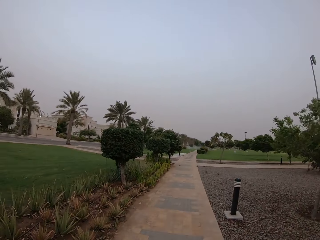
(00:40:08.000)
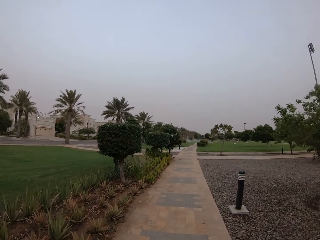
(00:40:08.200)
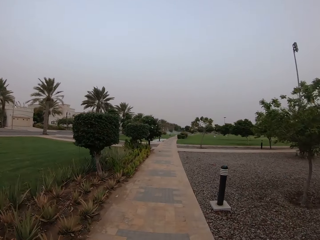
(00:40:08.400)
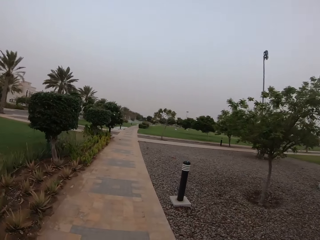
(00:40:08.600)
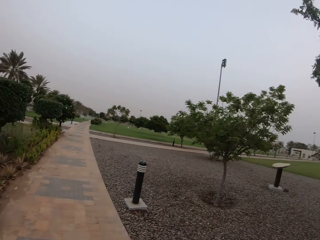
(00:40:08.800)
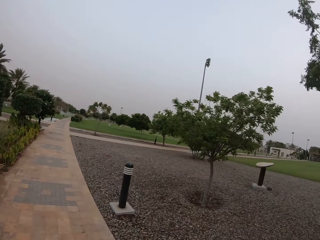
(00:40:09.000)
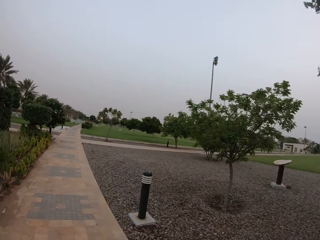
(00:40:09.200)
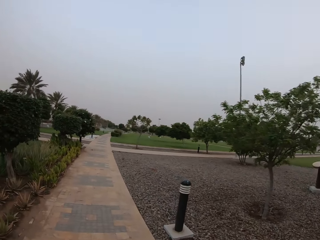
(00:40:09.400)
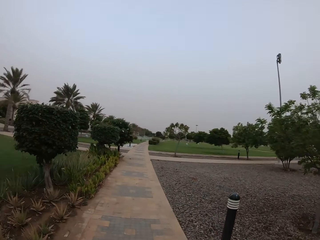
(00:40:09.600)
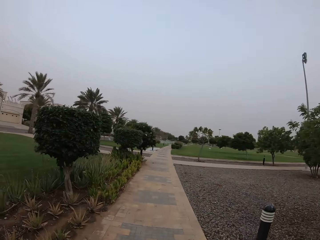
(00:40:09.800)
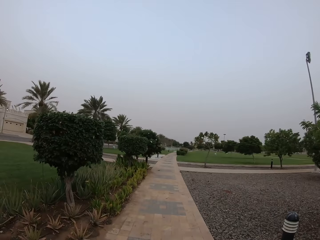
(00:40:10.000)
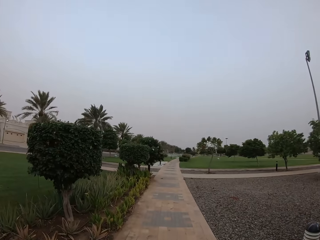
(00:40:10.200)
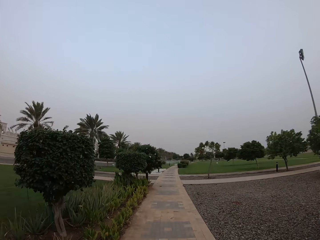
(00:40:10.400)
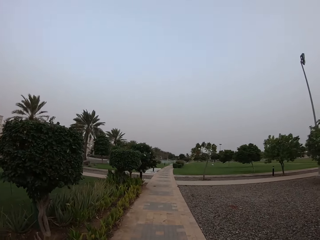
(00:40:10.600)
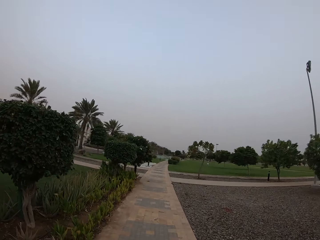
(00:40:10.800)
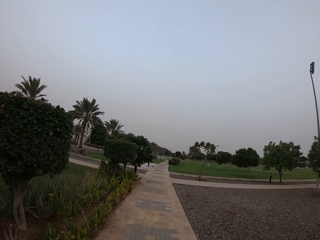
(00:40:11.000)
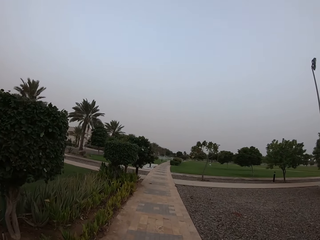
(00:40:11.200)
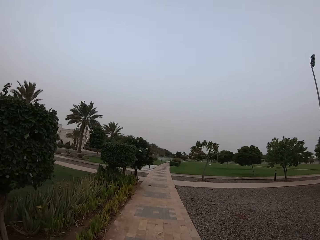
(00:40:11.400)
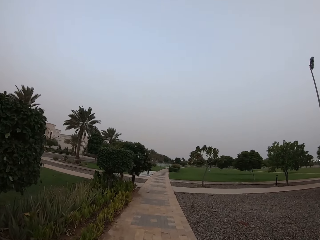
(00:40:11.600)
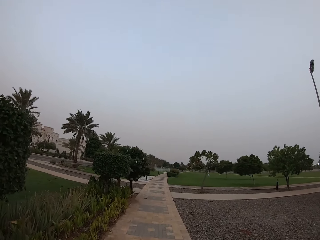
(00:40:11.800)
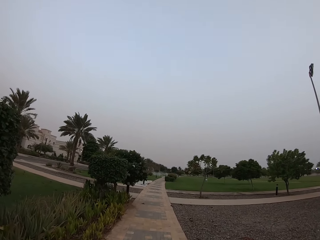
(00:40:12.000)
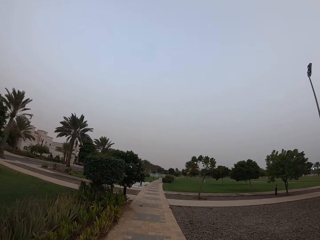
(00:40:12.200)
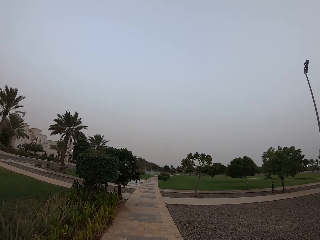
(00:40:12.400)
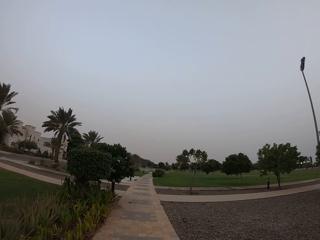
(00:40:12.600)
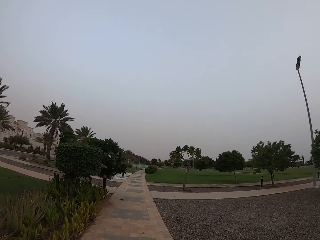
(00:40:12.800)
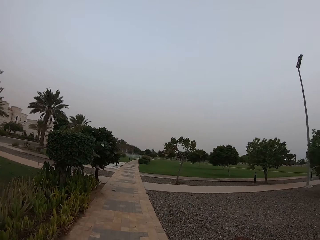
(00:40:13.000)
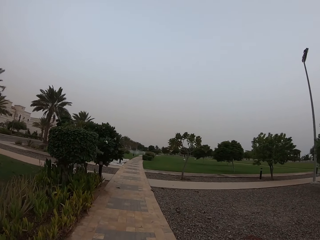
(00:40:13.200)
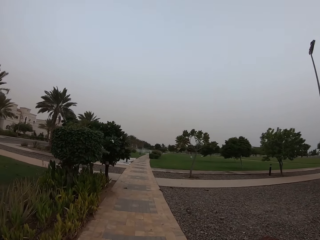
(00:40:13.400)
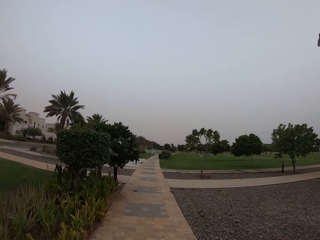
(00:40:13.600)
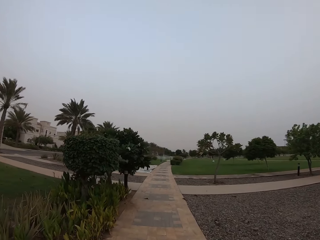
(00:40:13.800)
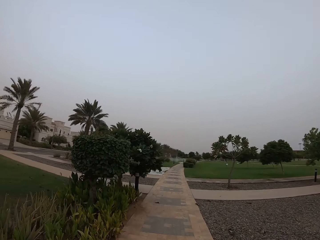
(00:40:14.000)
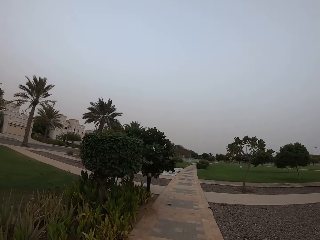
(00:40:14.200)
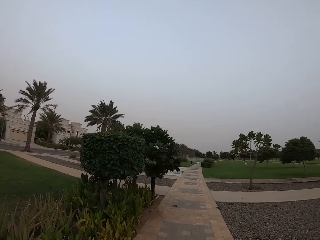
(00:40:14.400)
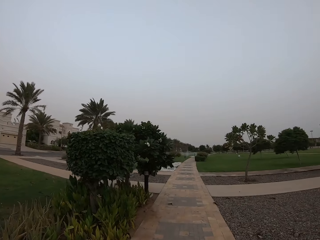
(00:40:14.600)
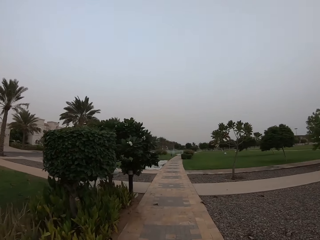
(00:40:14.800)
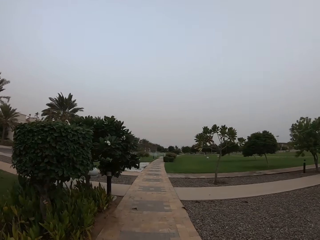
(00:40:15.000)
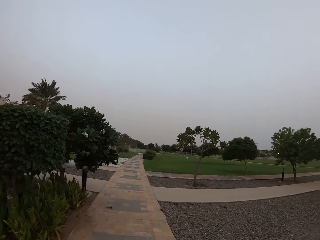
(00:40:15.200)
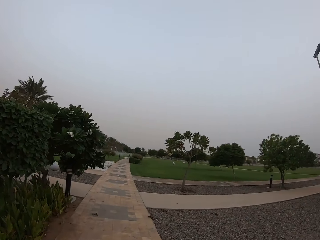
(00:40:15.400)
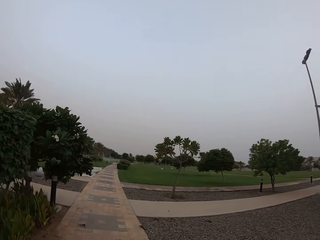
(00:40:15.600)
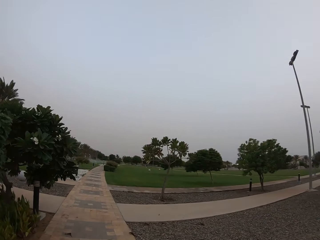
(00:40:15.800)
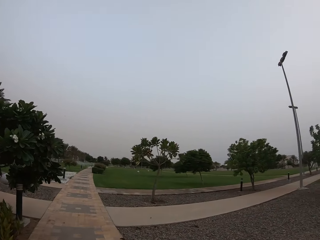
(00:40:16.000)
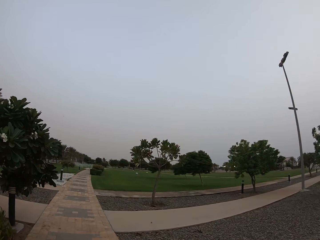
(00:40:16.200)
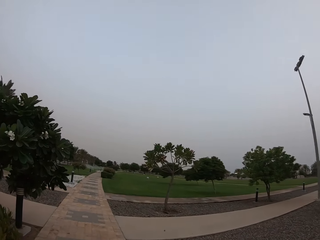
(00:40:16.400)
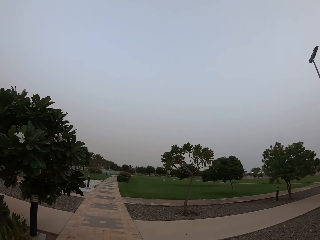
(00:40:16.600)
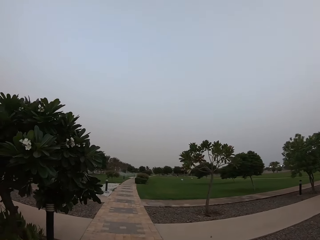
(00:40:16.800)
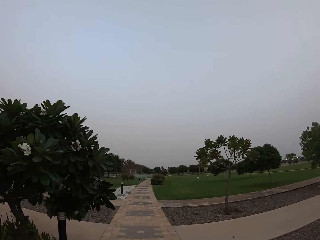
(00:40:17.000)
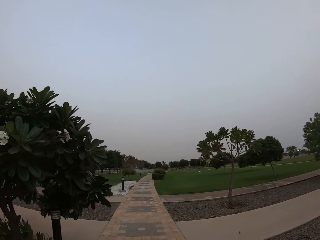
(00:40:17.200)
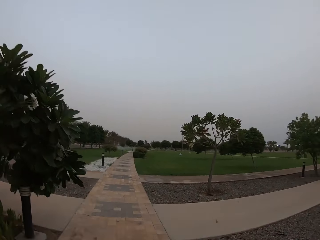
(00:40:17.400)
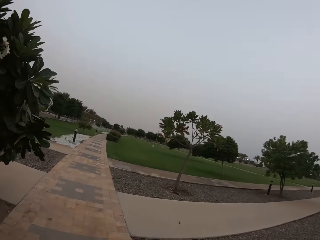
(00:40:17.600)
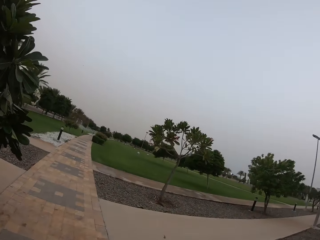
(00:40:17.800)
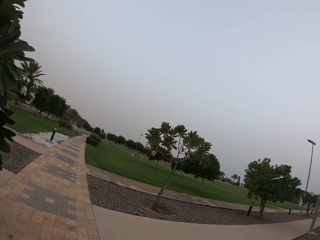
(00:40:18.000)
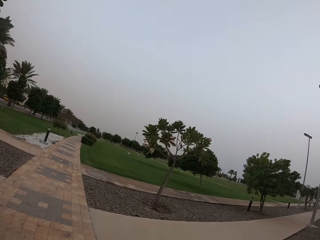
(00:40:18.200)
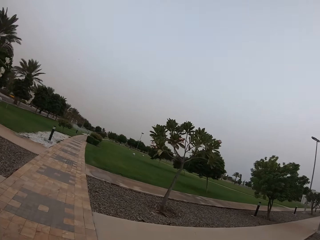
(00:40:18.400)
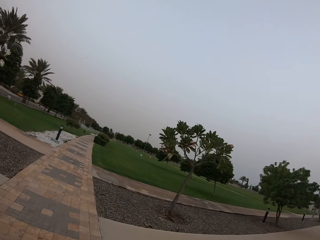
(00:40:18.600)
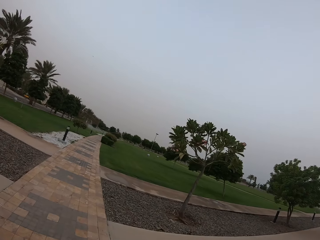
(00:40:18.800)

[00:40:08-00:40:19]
The camera wearer looks around. They walk around.

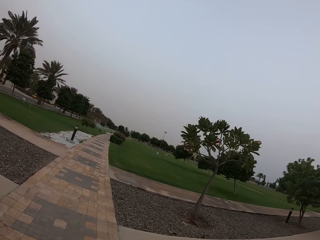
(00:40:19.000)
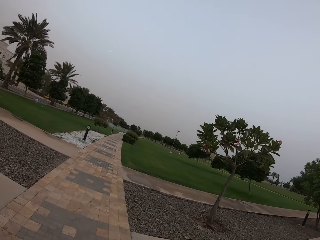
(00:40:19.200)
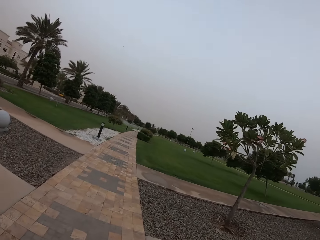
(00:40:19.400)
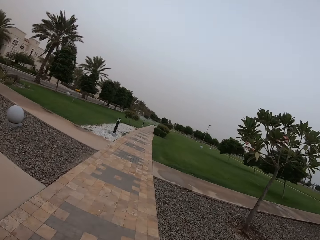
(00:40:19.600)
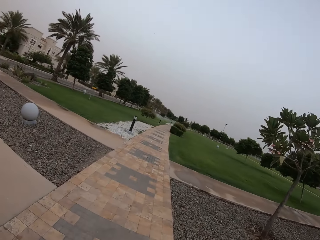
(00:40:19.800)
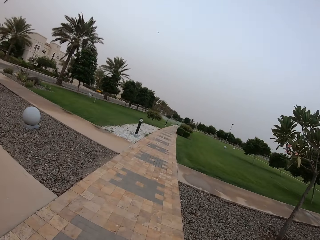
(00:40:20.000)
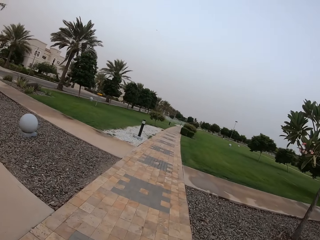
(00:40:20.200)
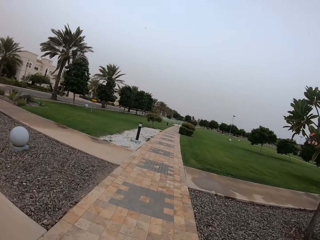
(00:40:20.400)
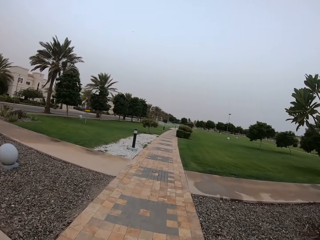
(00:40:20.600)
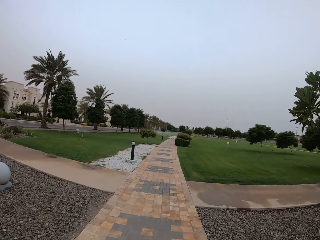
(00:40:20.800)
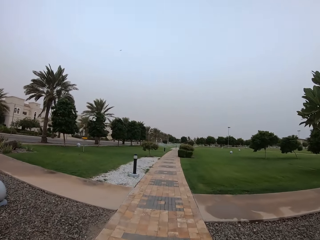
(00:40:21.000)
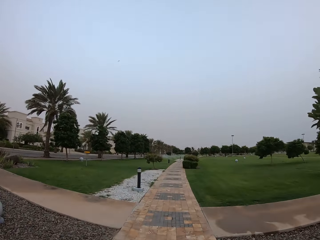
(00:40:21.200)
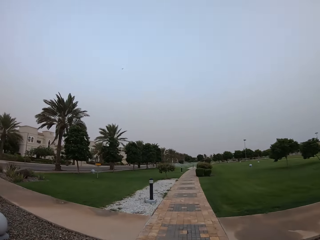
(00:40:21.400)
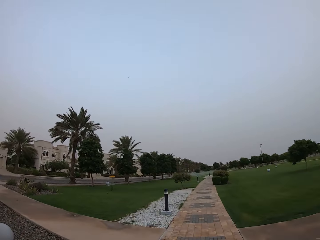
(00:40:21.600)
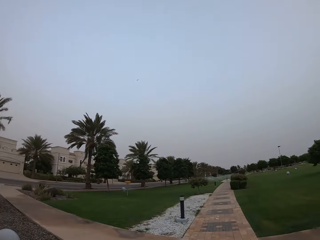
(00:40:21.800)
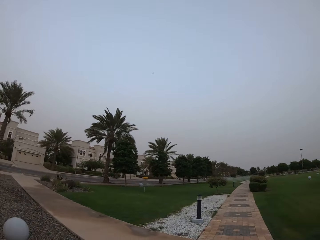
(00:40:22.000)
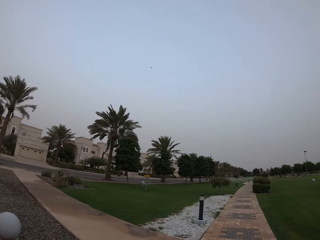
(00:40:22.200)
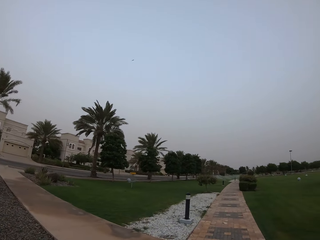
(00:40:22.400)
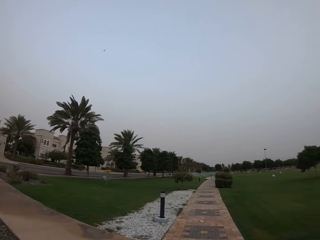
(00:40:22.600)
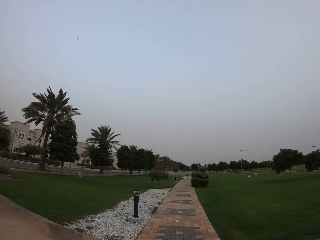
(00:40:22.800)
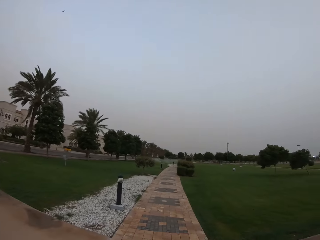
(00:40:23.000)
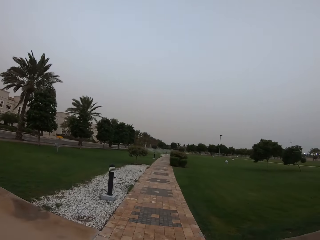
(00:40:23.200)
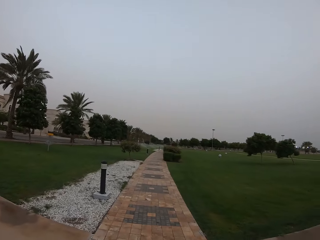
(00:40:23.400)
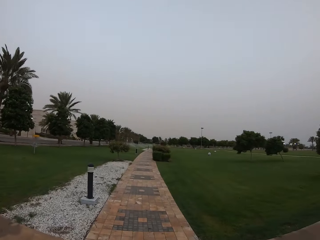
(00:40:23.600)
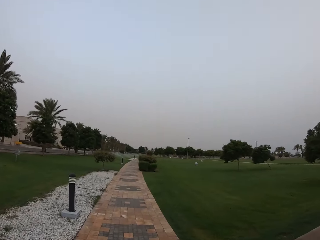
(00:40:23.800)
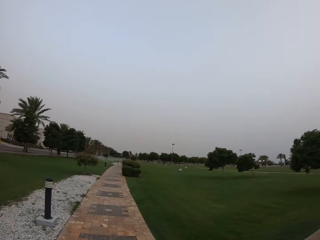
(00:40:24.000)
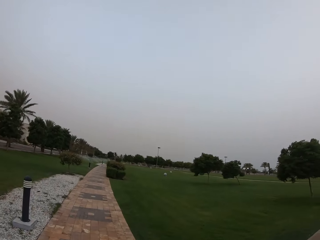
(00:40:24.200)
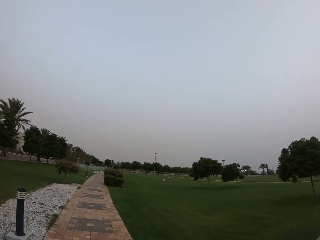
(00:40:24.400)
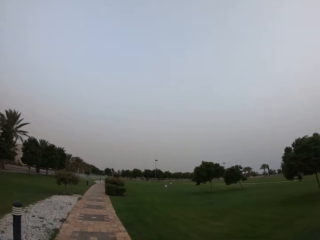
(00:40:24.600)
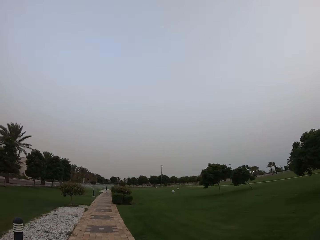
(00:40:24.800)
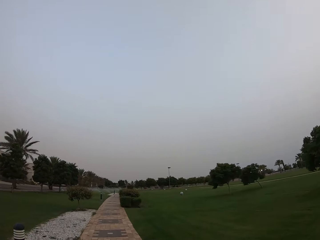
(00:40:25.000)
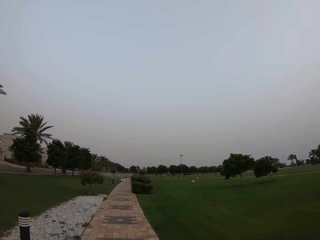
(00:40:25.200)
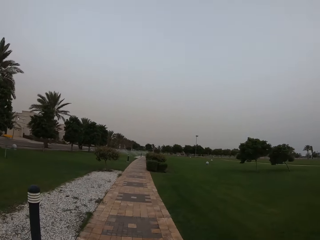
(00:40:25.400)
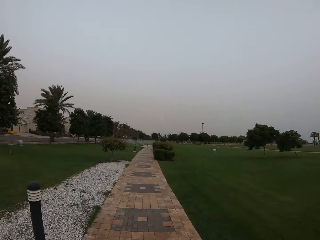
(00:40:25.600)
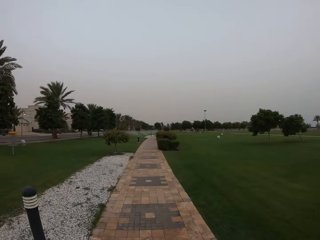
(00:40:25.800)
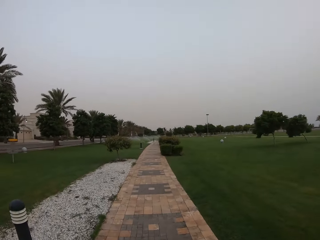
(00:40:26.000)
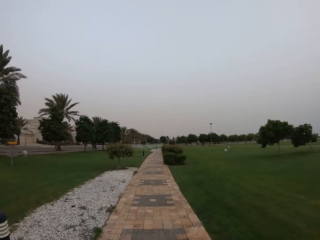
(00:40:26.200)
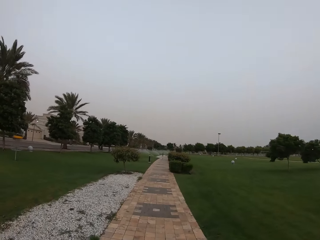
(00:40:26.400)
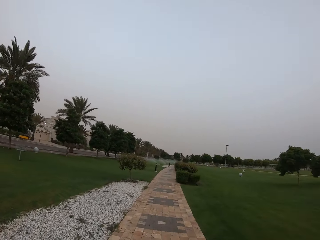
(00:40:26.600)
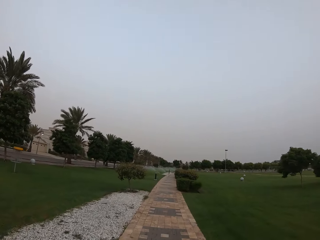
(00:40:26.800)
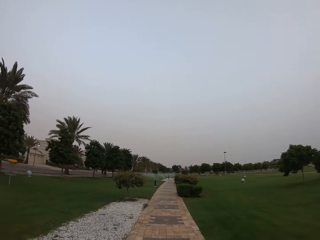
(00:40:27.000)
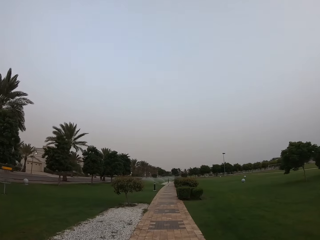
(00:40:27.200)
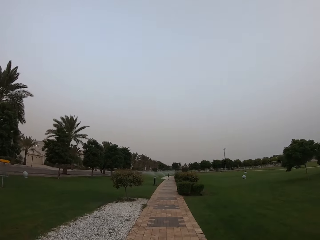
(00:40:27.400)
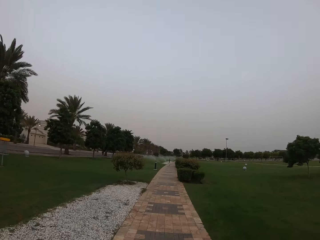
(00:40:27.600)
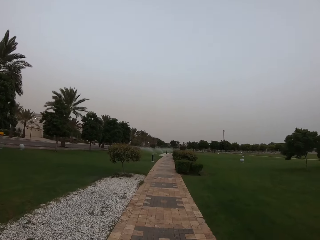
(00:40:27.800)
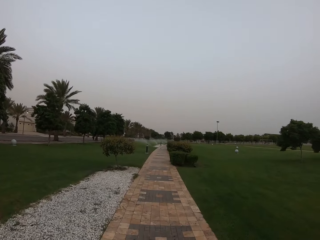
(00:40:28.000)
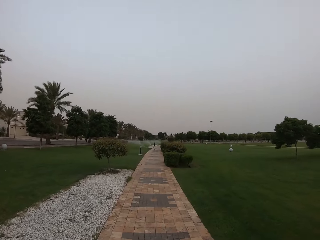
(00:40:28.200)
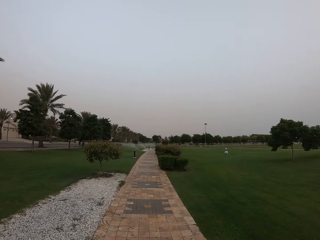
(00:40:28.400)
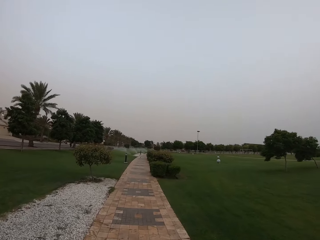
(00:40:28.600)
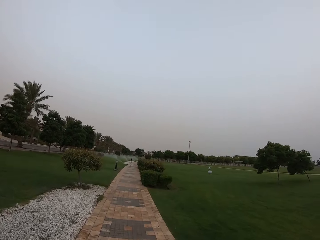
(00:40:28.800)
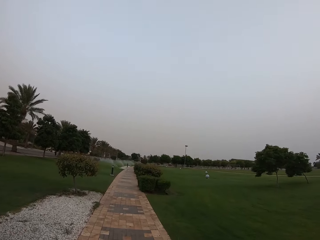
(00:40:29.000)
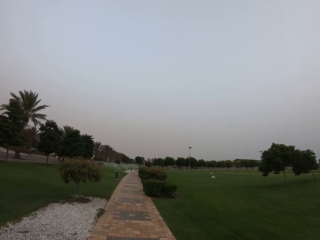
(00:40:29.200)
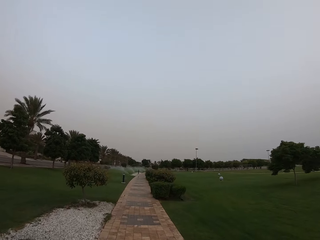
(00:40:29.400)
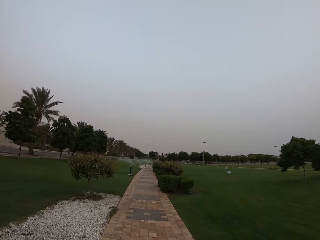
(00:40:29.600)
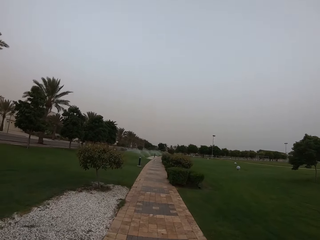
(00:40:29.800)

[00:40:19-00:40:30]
The camera wearer looks around. They walk around.
